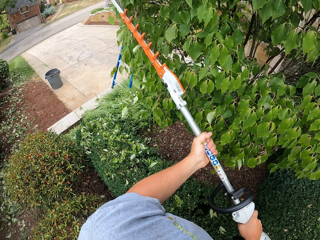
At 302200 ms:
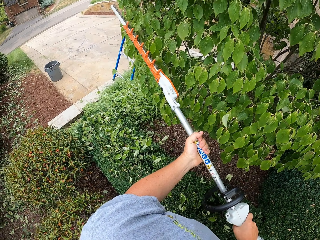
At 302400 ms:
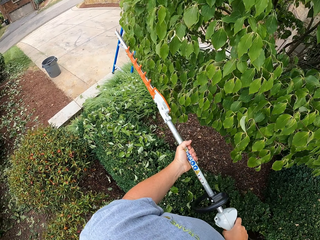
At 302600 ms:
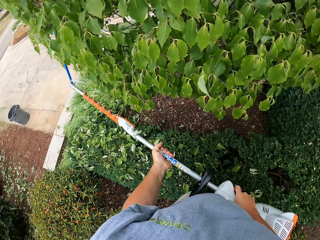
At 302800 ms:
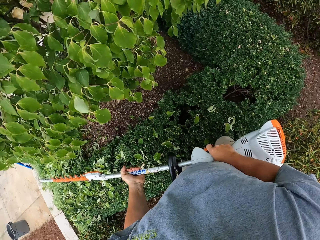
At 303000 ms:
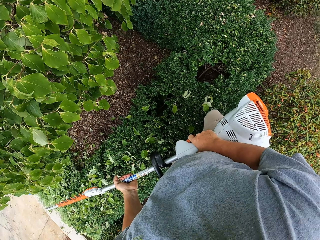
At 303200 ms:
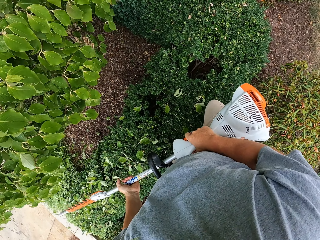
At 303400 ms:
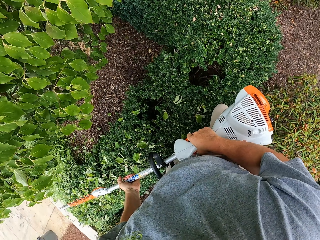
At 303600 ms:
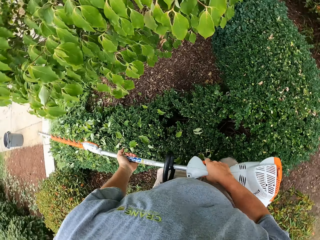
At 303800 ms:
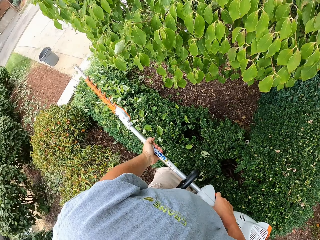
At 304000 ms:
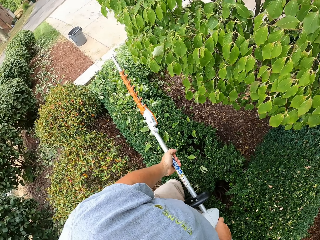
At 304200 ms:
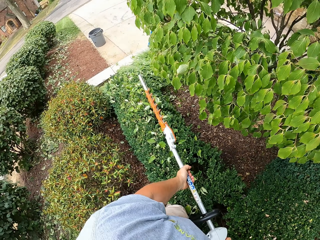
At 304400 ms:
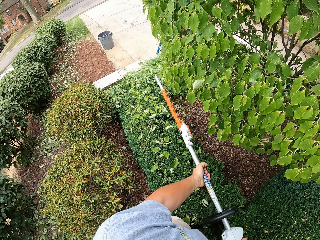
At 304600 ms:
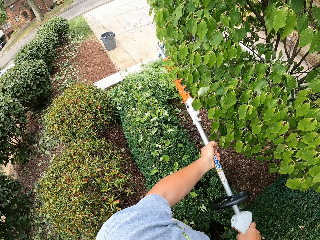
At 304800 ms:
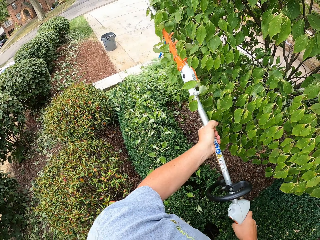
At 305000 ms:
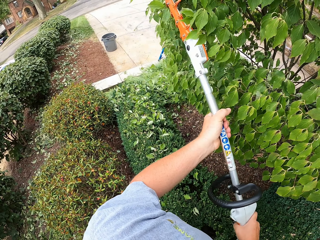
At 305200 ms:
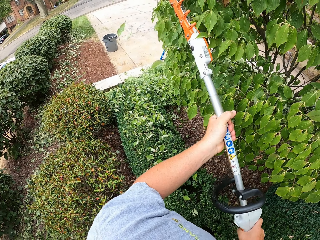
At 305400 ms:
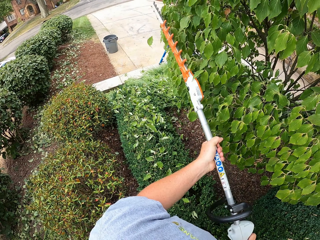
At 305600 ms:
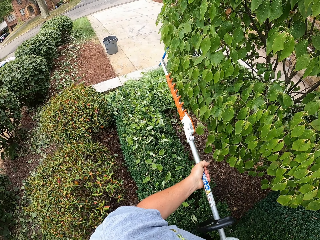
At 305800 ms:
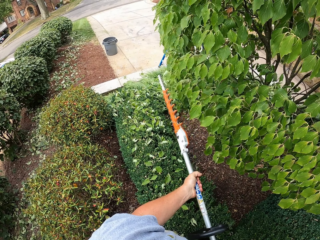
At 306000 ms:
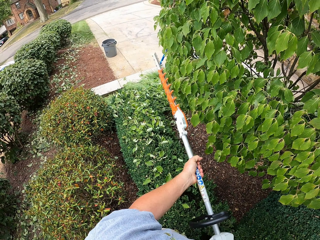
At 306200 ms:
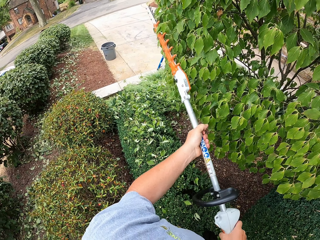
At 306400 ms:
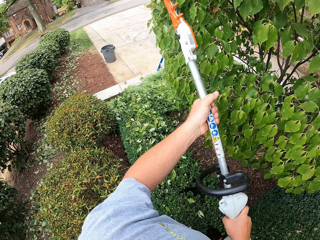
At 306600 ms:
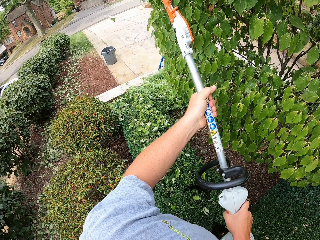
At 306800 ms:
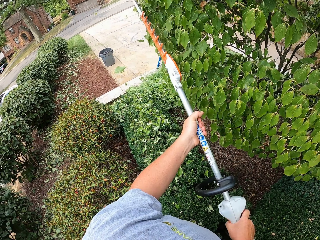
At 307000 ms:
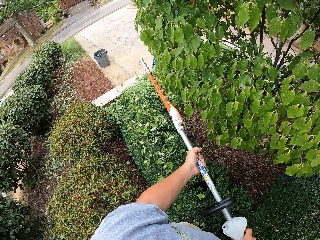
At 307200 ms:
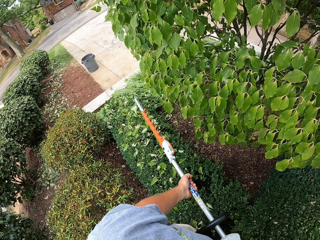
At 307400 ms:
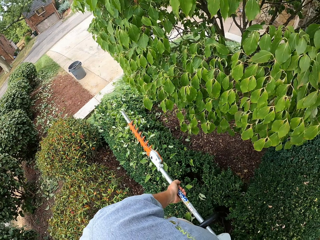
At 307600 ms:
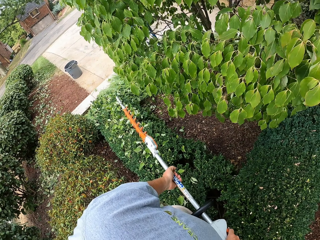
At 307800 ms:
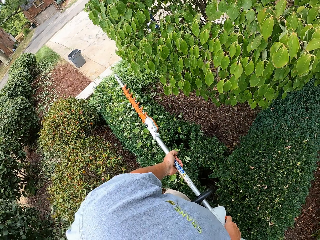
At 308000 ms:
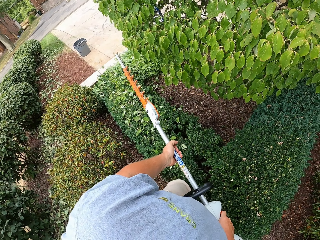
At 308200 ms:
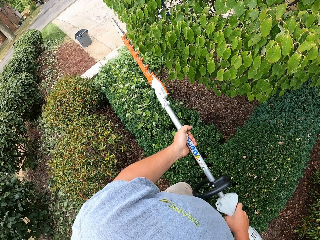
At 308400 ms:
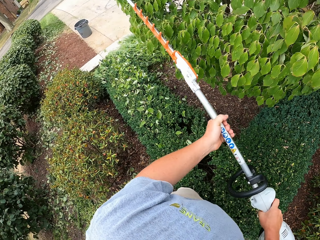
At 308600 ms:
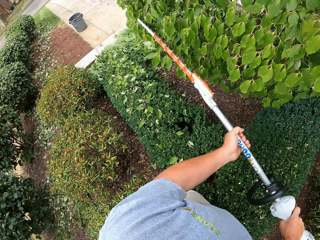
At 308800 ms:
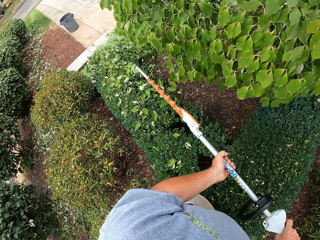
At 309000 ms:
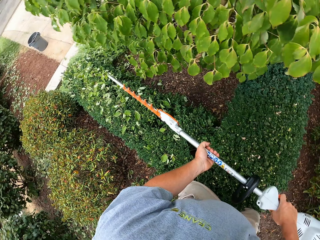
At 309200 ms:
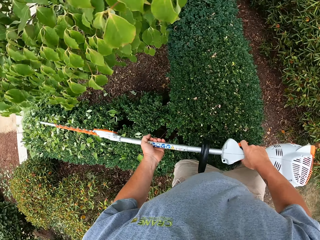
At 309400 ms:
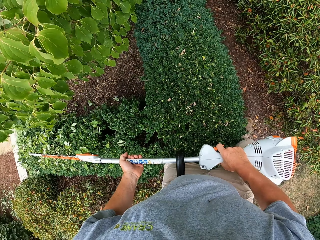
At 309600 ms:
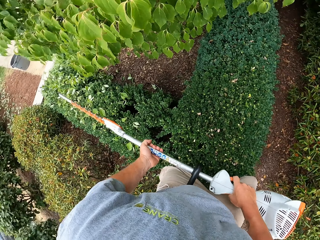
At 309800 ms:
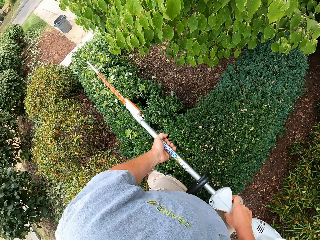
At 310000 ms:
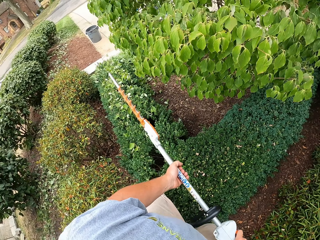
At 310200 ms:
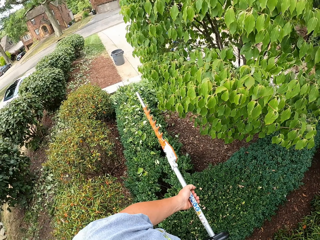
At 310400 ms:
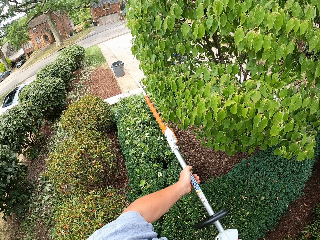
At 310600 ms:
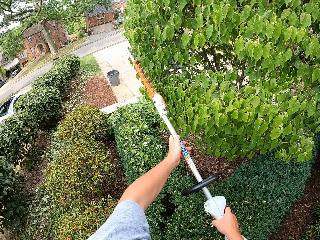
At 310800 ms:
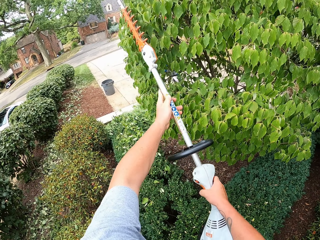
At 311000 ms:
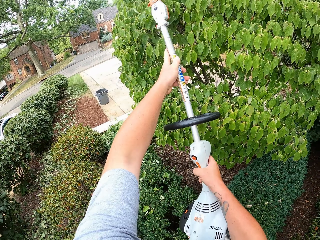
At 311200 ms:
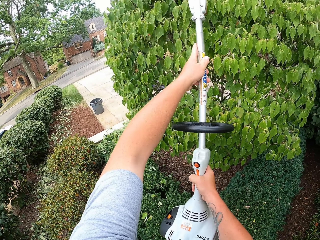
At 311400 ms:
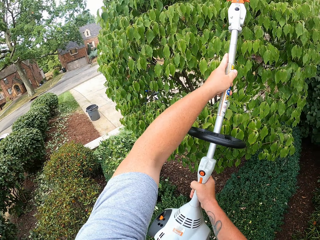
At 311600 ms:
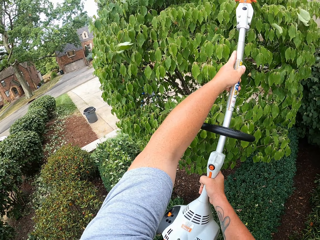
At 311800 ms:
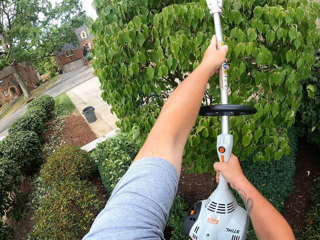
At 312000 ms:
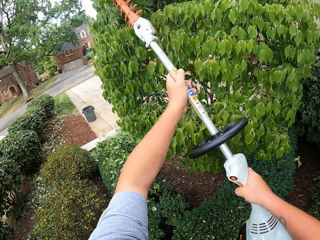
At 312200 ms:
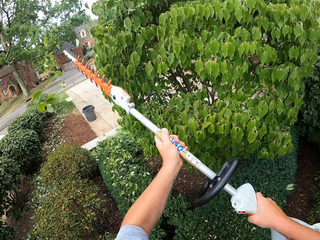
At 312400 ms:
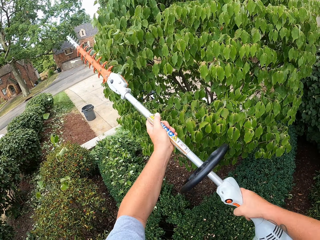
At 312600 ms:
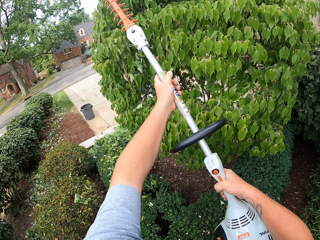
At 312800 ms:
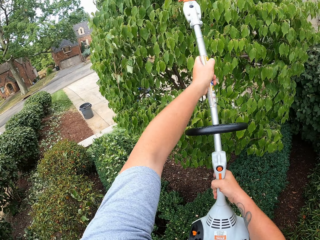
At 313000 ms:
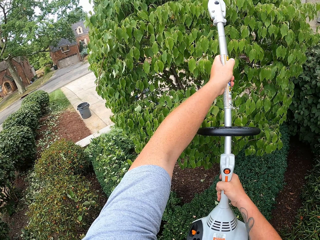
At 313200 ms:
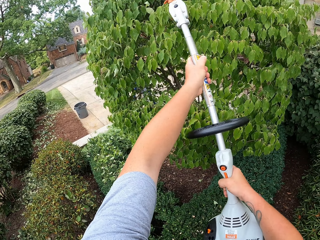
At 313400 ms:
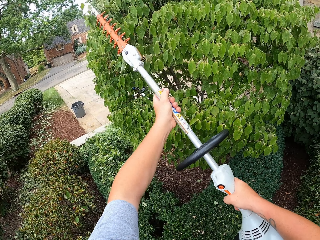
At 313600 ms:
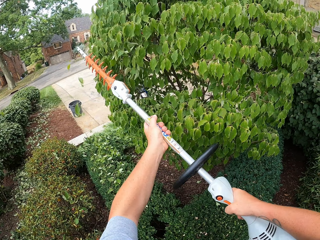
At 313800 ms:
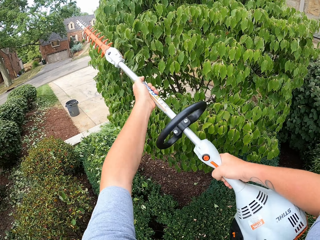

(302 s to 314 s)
The camera wearer removes the hedge trimmer from the tree. They trim the tree with the hedge trimmer. They remove the hedge trimmer from the tree. They trim the leaves on a tree with the hedge trimmer.

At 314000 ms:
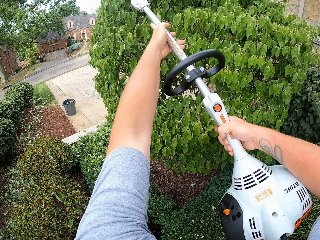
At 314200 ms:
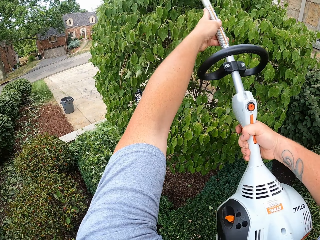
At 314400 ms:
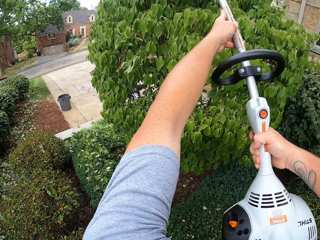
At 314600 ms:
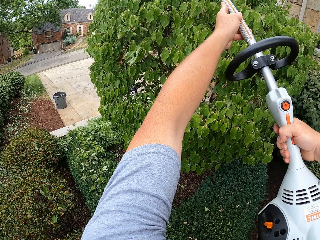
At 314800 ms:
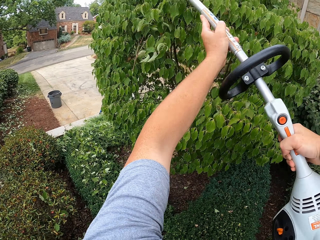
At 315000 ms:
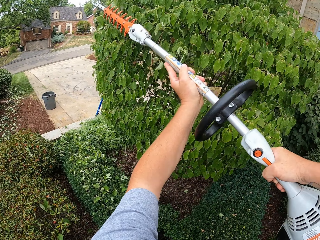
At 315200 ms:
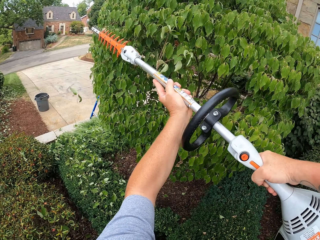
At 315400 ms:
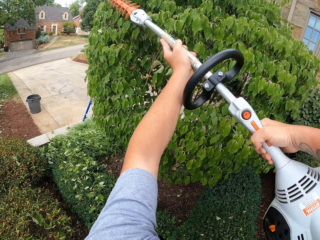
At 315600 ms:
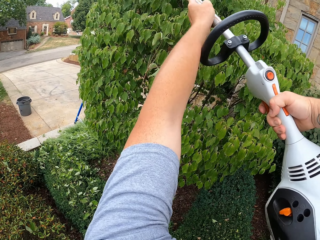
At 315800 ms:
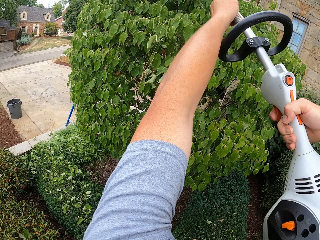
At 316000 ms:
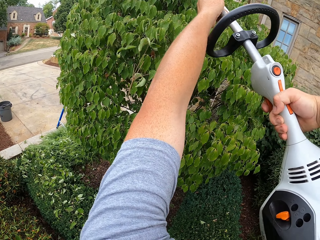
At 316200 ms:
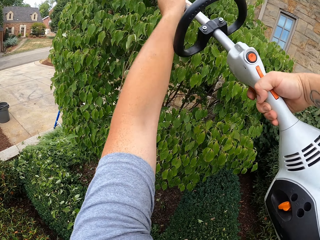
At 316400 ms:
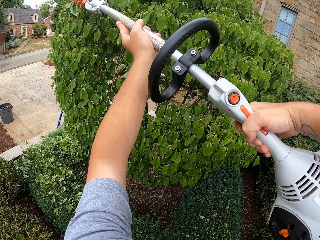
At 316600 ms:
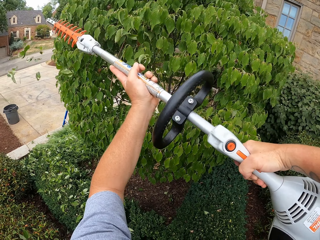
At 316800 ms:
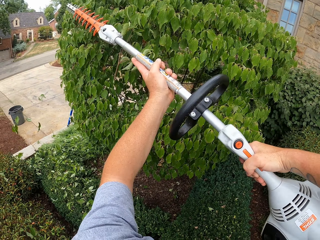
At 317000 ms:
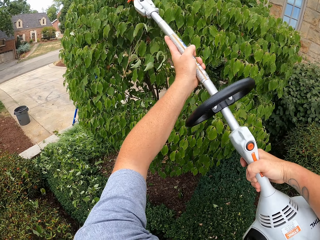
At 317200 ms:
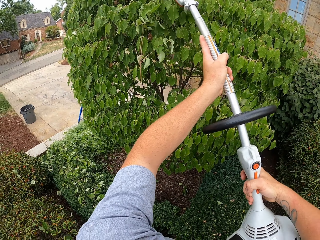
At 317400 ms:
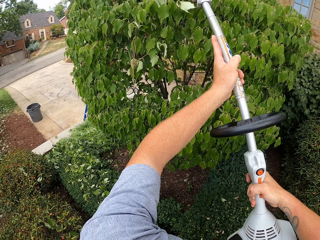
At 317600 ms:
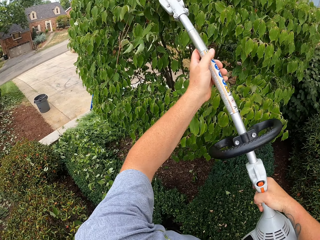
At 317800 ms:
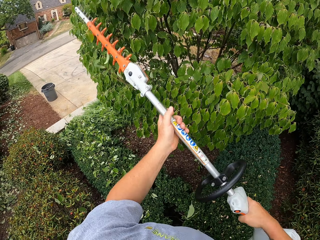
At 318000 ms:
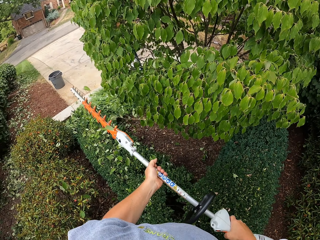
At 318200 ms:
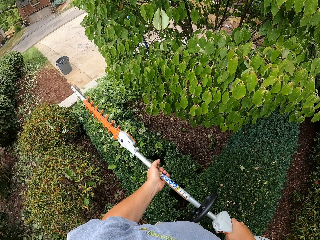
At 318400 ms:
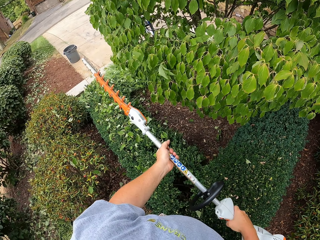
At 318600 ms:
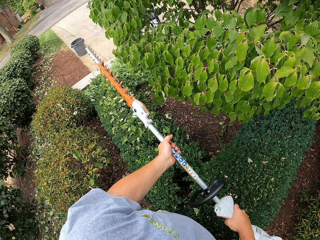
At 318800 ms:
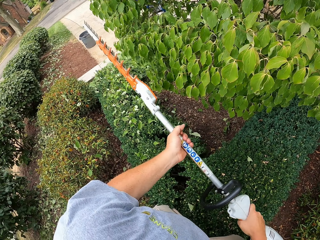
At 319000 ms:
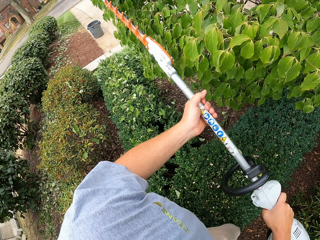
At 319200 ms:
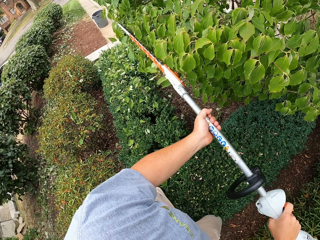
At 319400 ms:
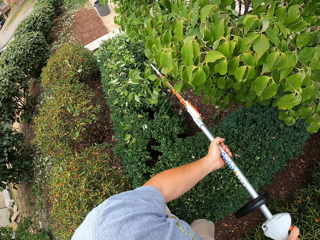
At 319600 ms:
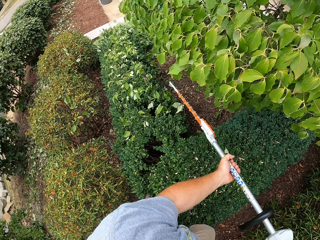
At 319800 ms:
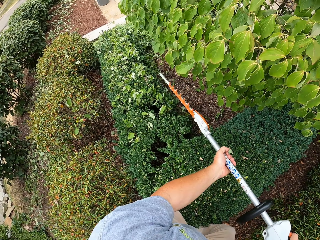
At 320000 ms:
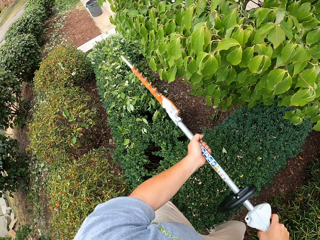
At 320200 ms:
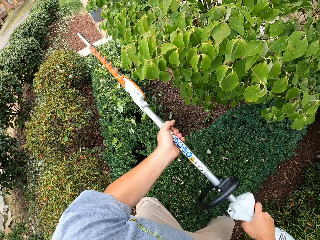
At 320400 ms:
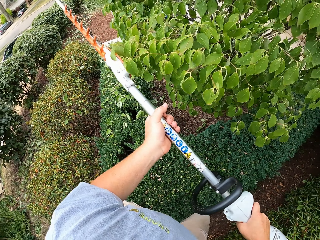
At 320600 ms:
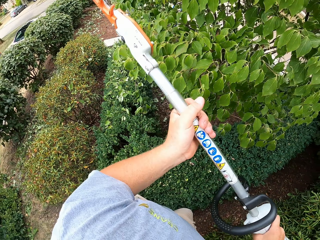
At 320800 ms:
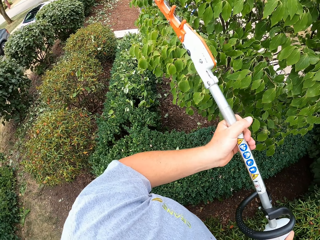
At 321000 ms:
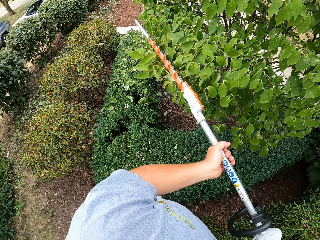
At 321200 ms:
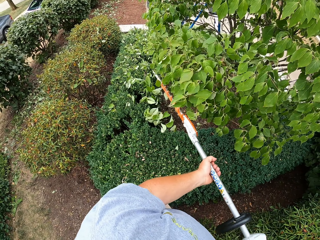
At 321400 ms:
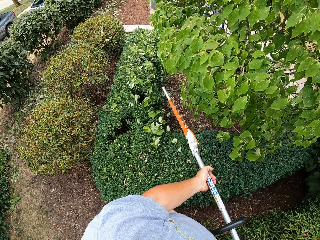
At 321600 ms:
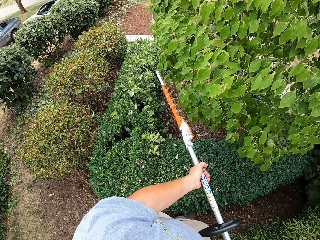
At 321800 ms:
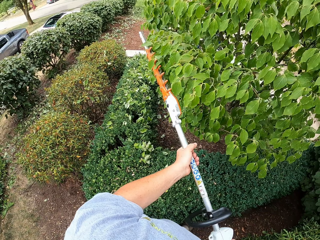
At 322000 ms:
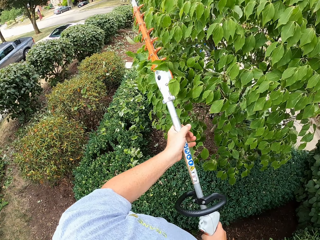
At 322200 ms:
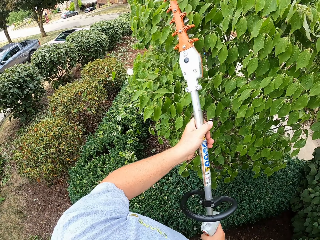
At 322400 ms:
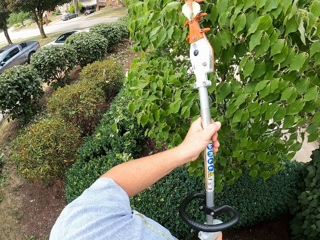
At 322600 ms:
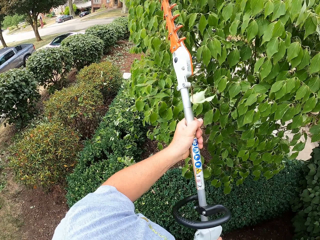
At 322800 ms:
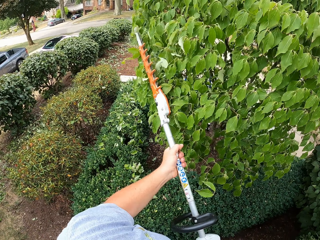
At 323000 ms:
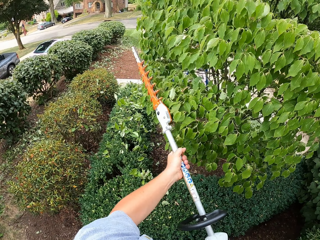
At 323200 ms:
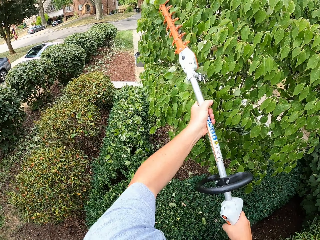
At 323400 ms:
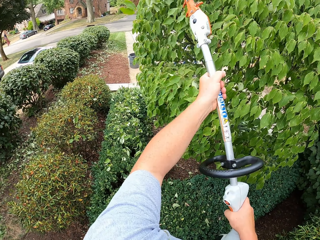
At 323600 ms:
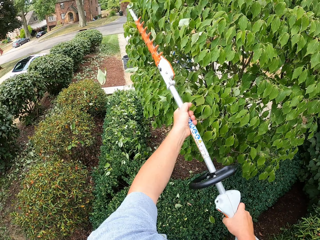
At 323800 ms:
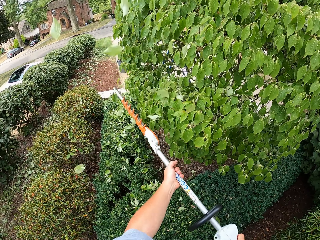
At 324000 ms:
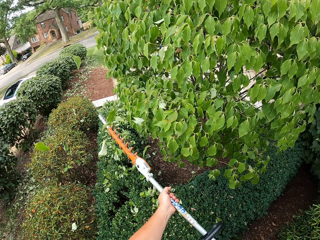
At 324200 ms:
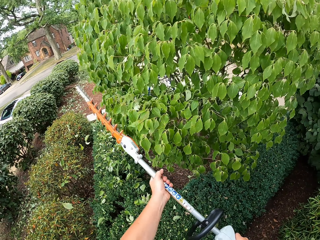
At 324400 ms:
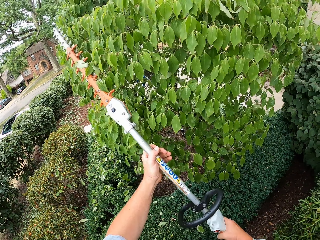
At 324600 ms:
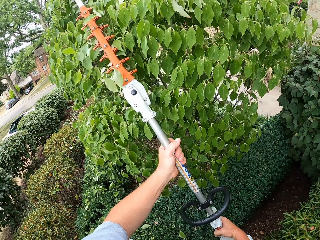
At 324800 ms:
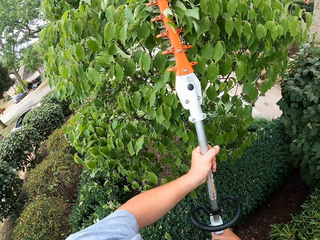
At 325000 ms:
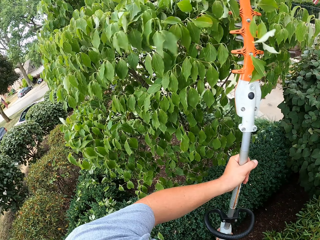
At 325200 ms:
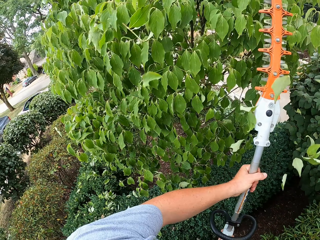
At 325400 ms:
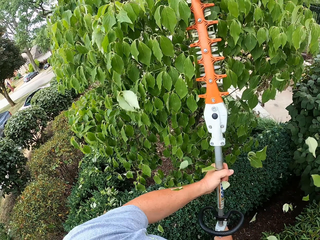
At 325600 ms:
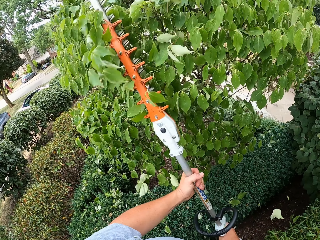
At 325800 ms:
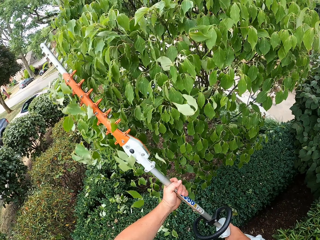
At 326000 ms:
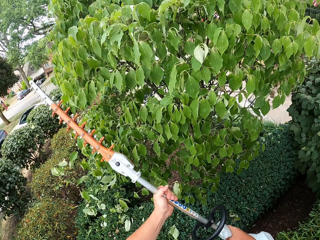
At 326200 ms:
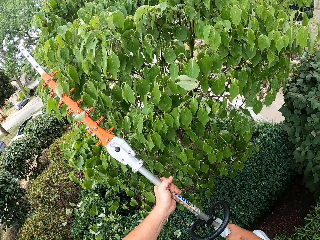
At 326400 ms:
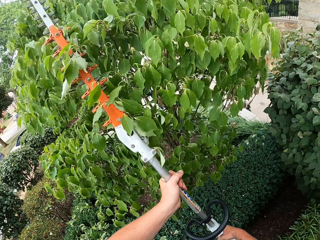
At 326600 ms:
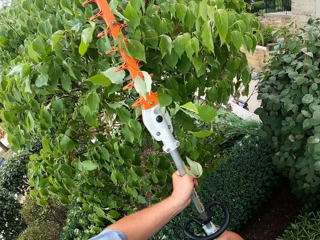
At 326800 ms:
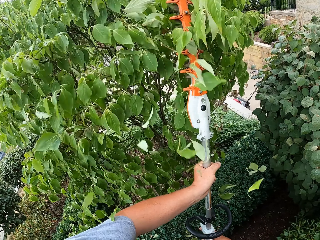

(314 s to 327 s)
The camera wearer removes the hedge trimmer from the tree. They trim the leaves on a tree with the hedge trimmer.
